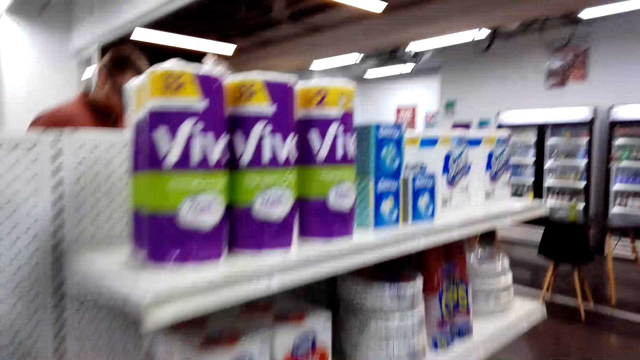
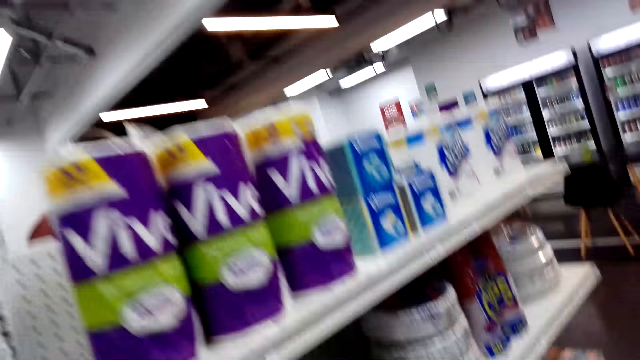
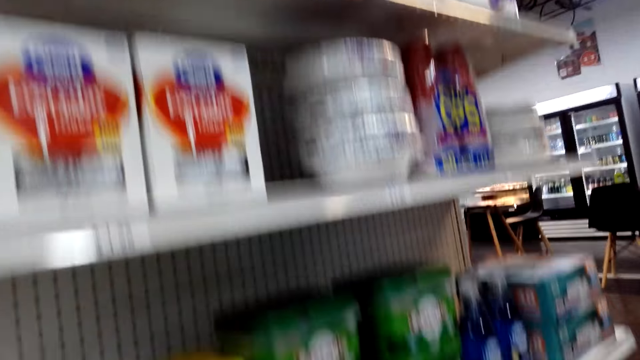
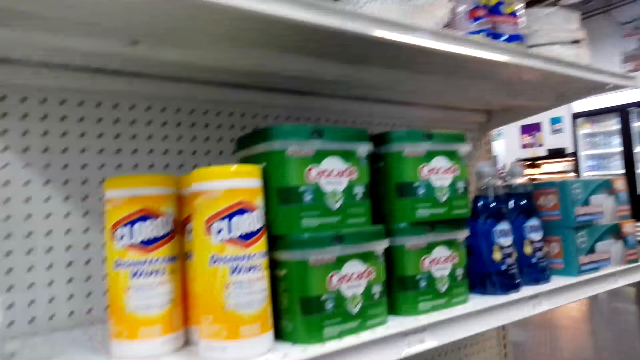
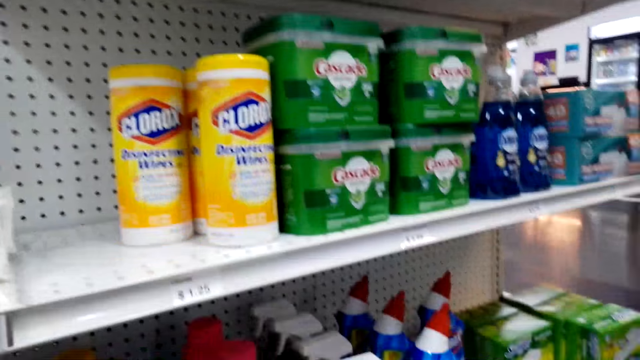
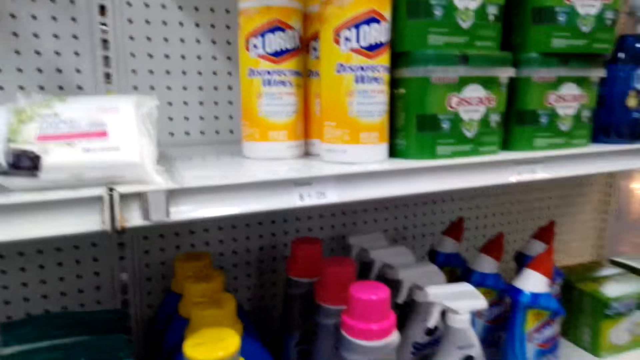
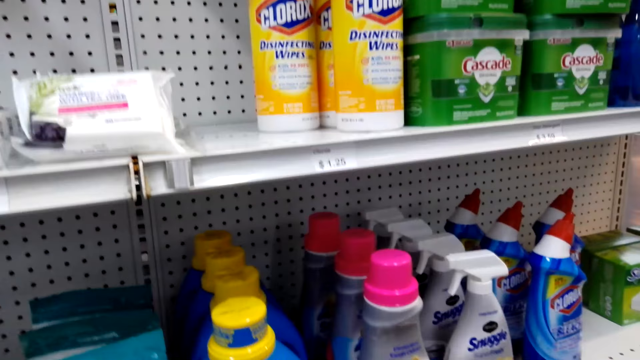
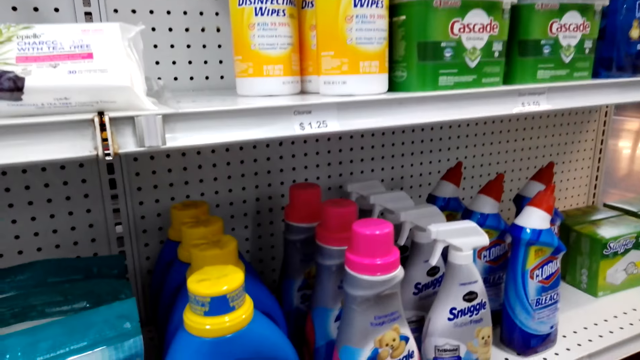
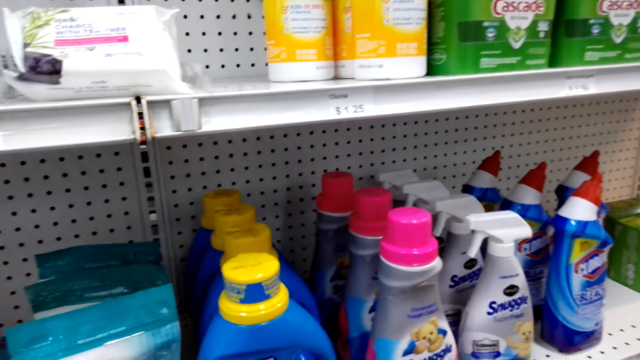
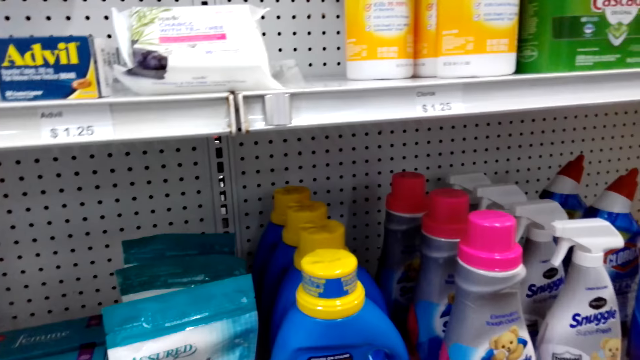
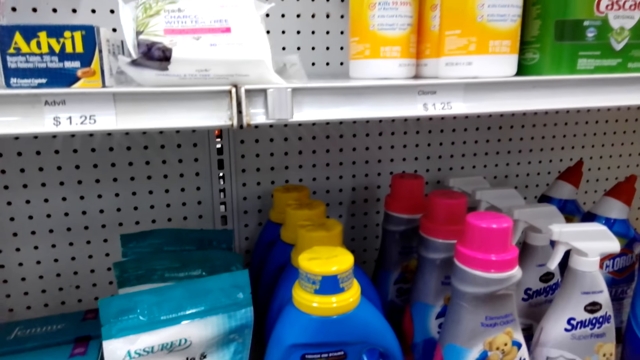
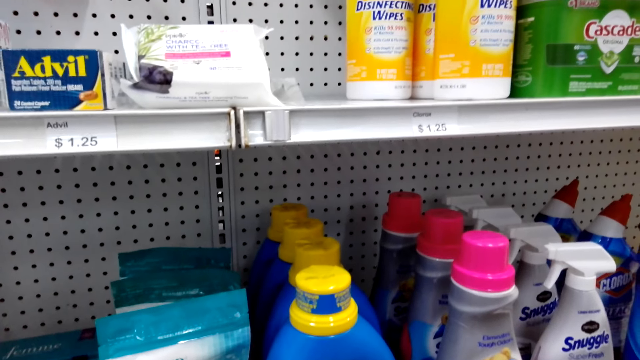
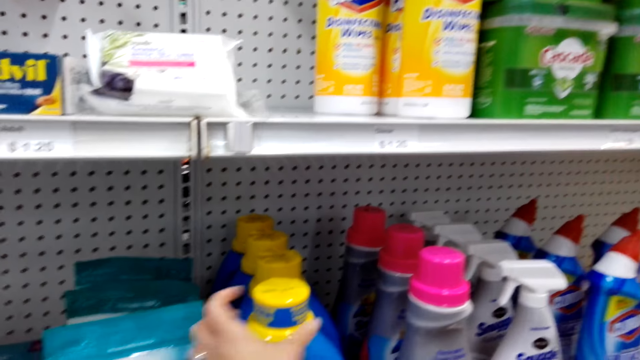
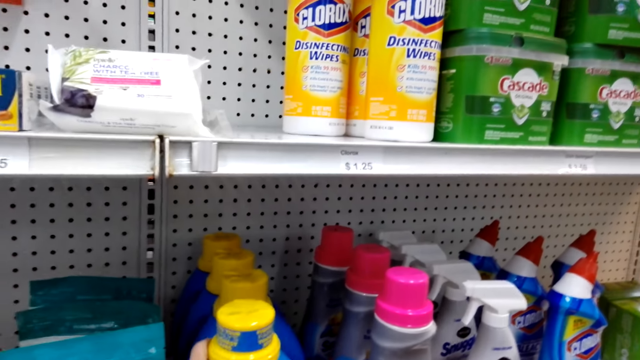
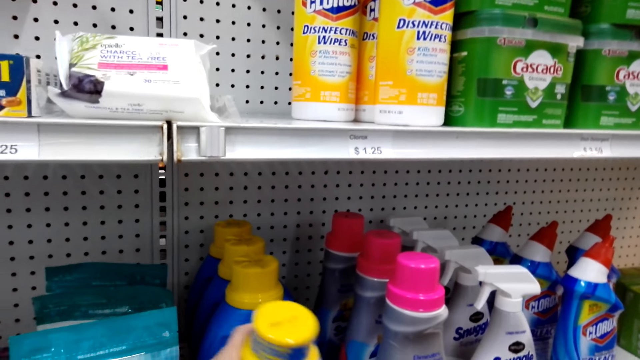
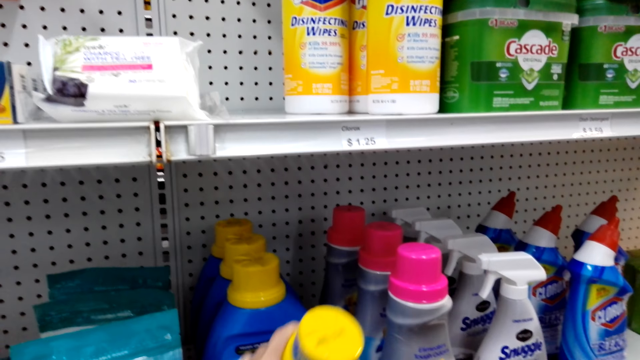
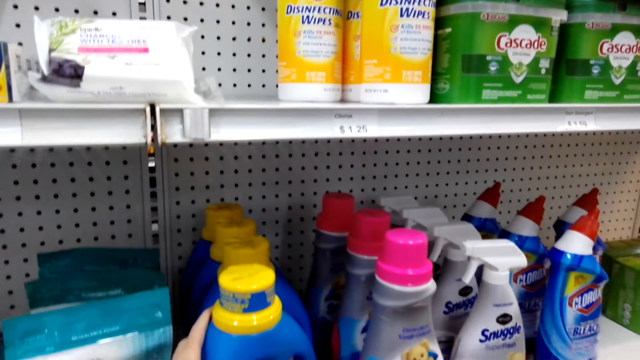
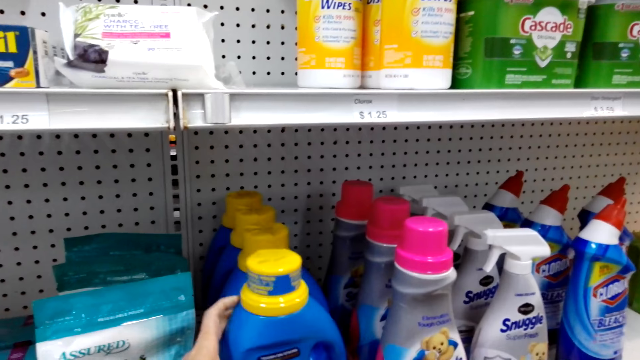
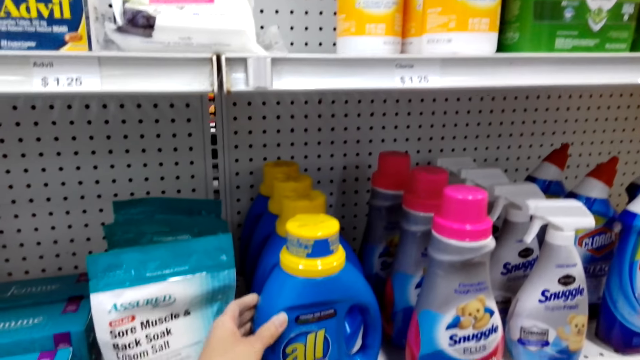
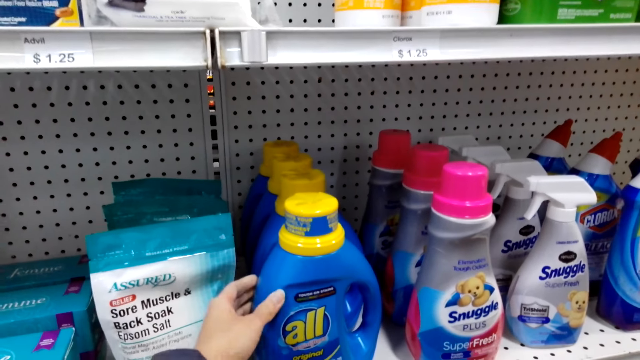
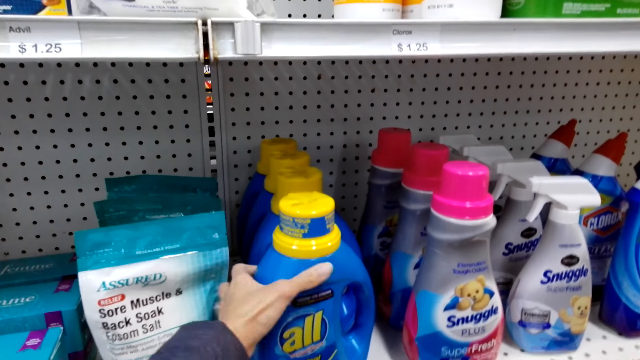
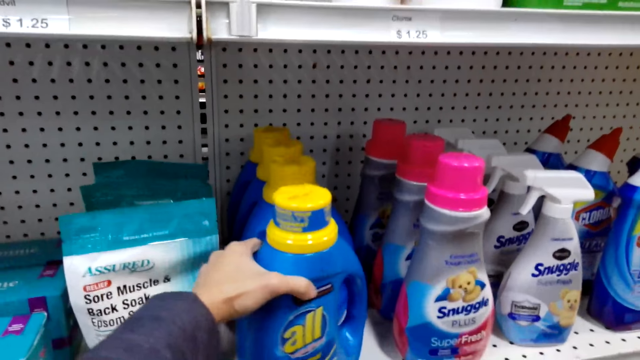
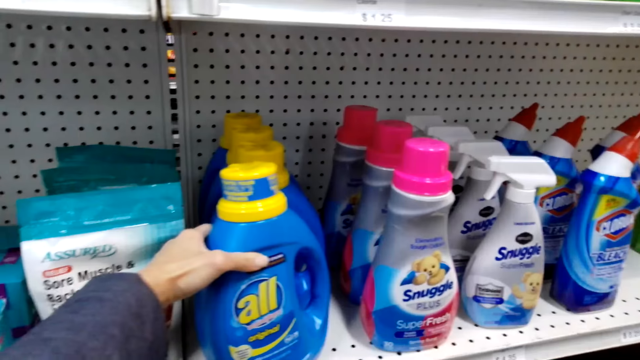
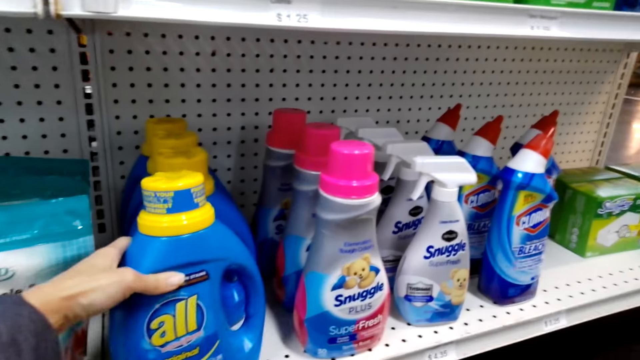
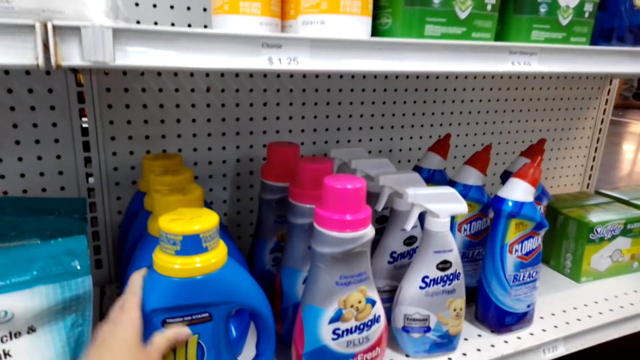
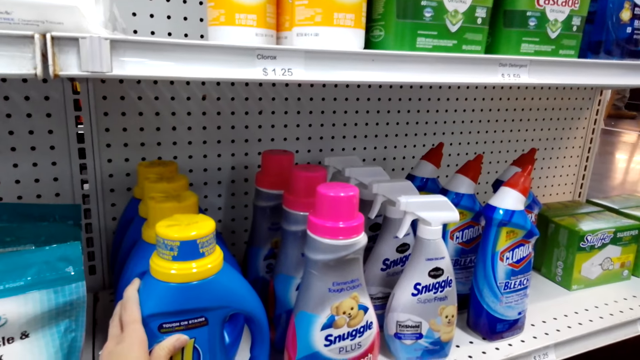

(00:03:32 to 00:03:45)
The camera wearer picks up a cloth softener. They return the cloth softener on the shelf. They hold something.

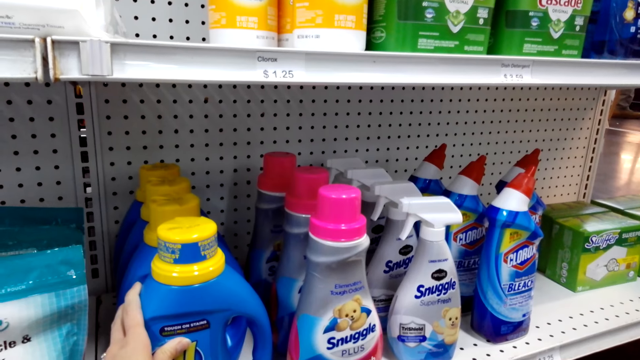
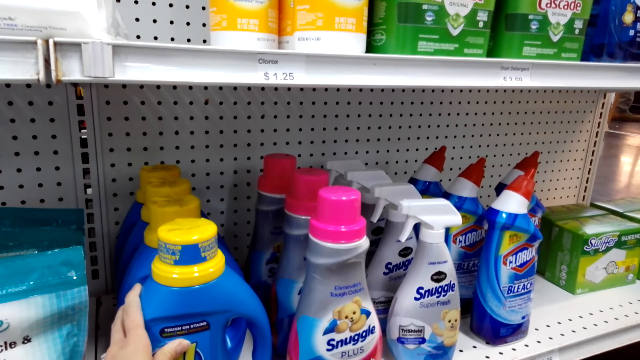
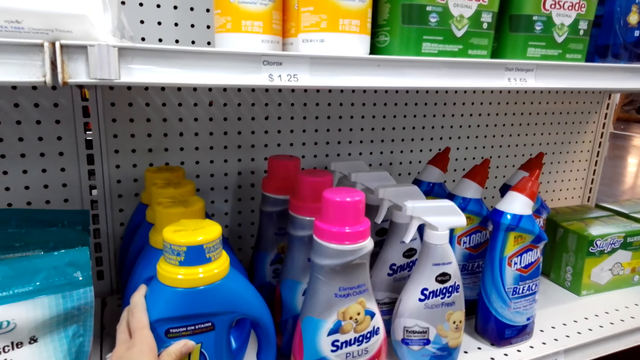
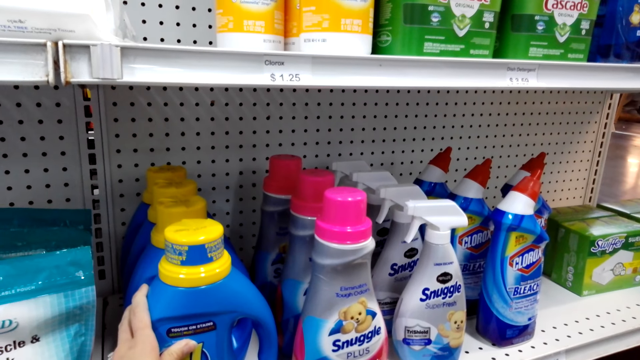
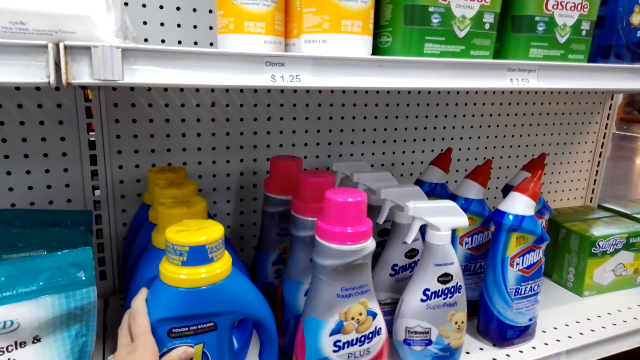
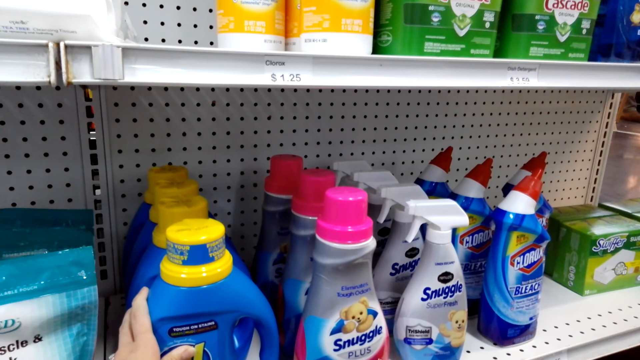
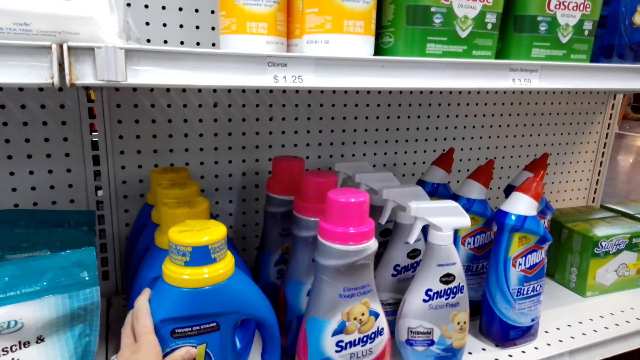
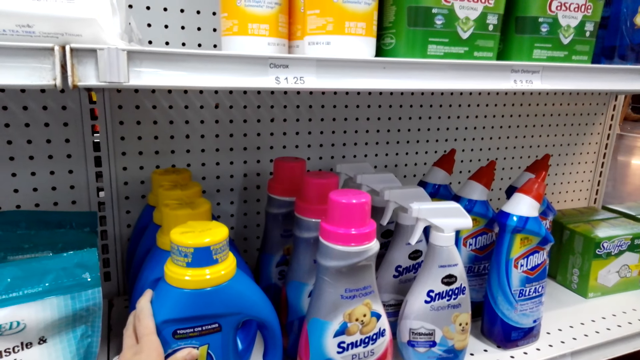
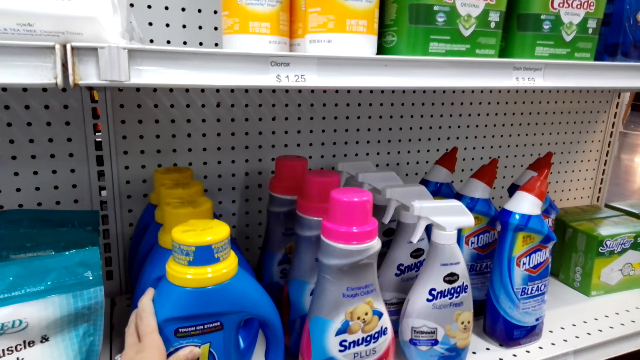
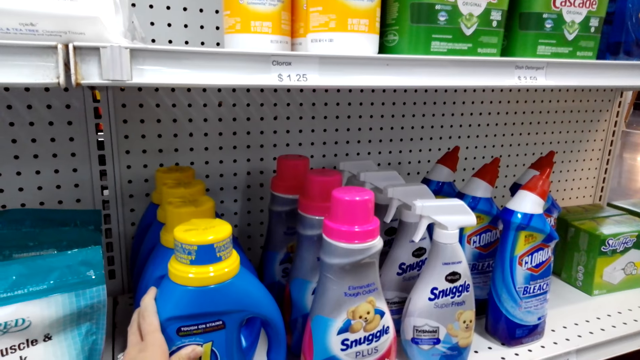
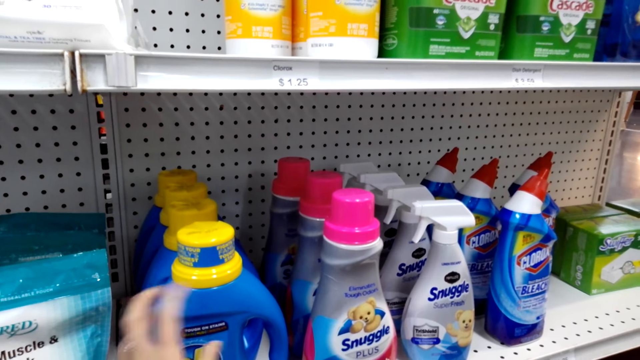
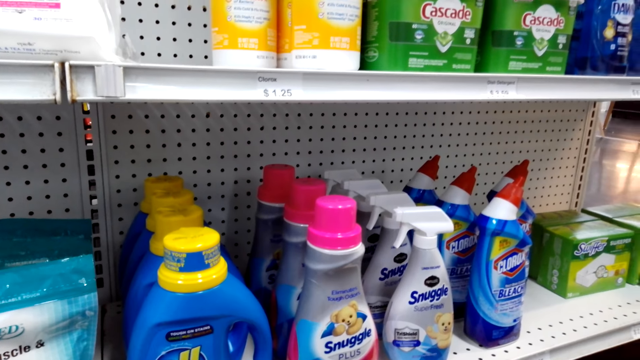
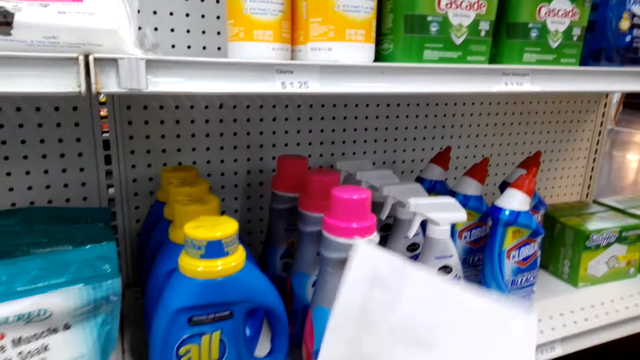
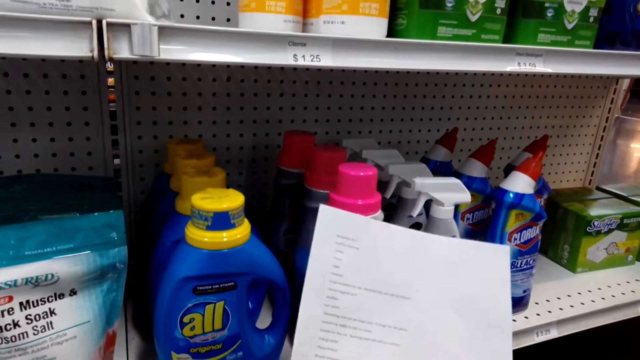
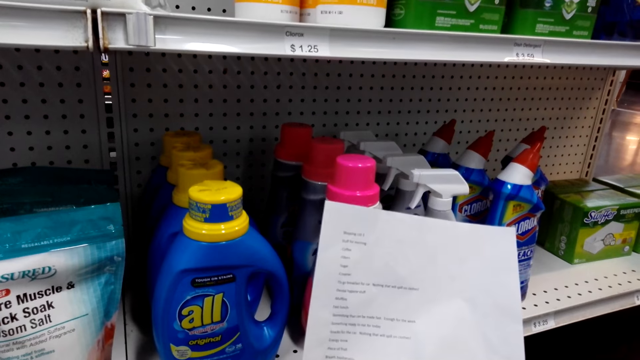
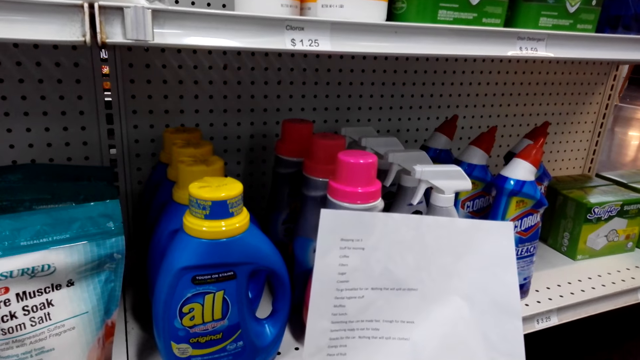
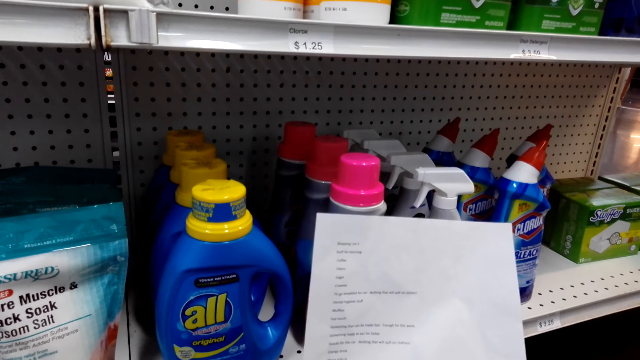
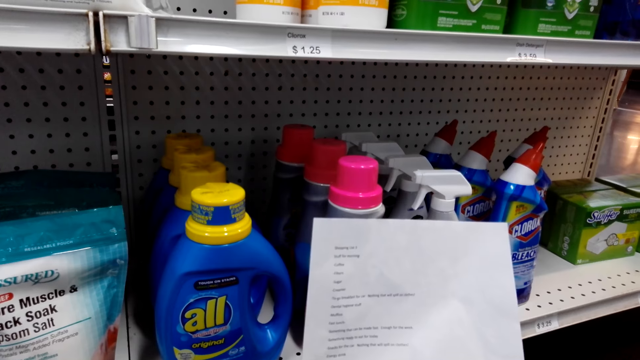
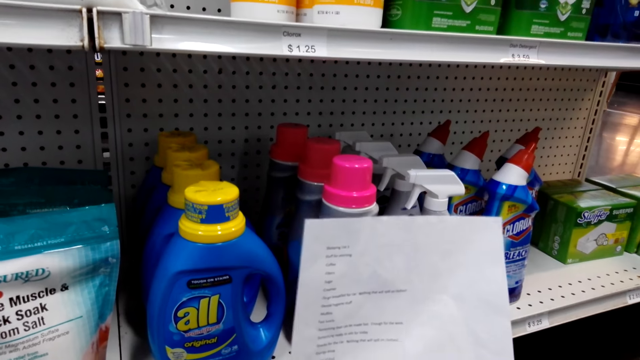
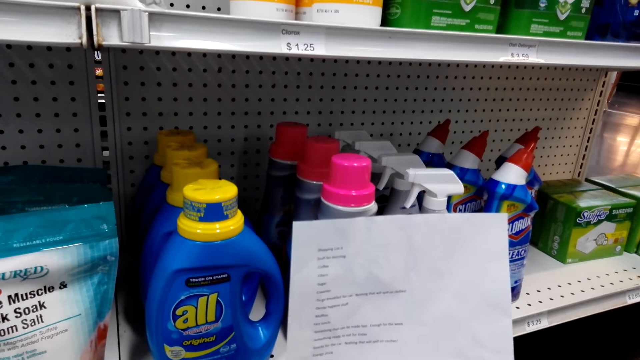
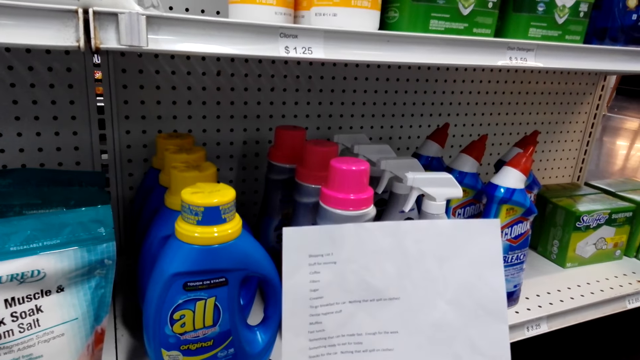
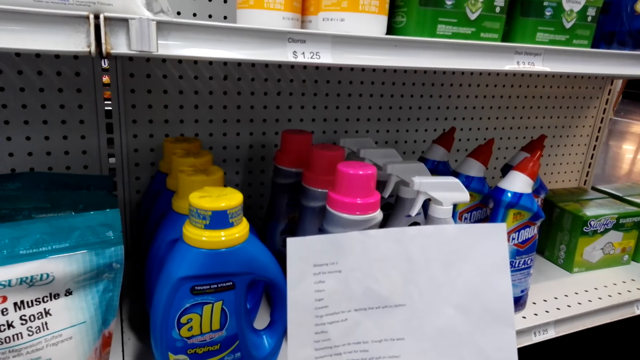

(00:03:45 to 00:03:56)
The camera wearer checks the shopping list.
